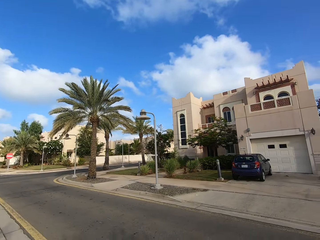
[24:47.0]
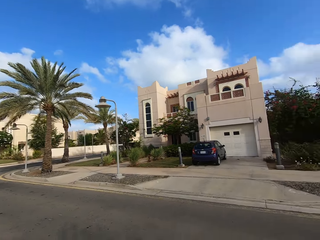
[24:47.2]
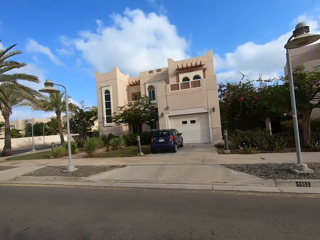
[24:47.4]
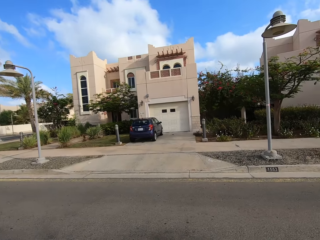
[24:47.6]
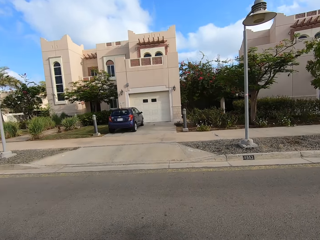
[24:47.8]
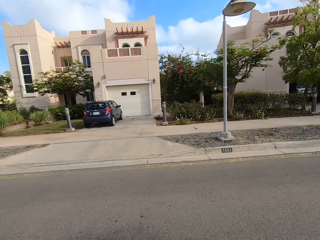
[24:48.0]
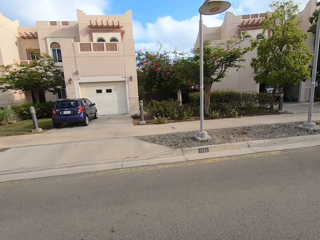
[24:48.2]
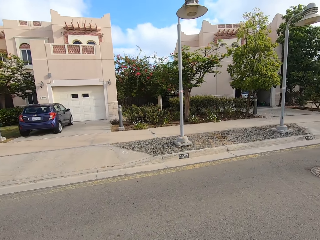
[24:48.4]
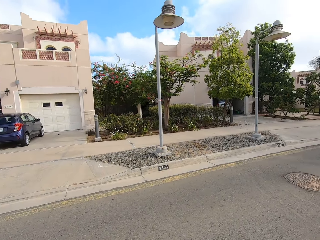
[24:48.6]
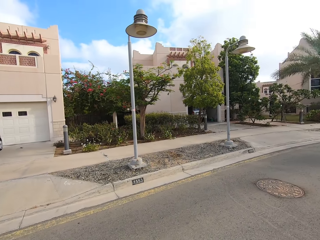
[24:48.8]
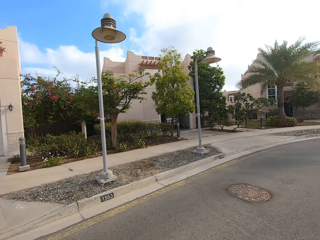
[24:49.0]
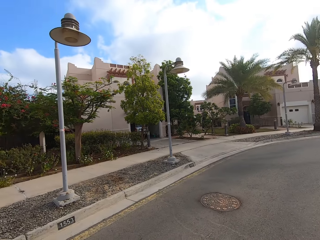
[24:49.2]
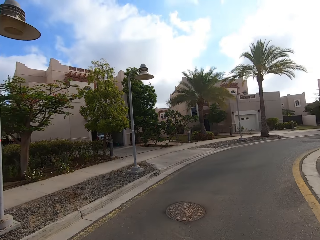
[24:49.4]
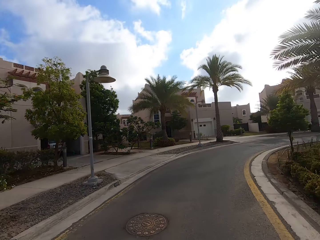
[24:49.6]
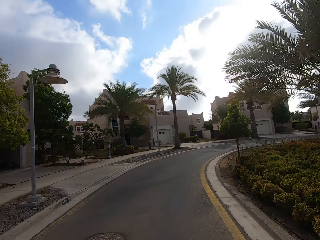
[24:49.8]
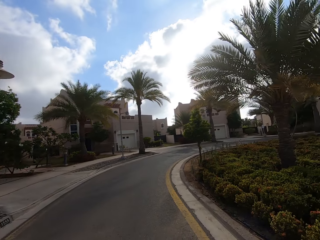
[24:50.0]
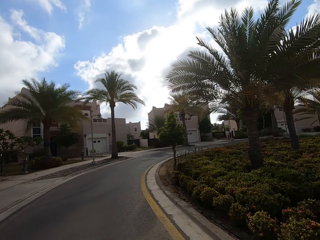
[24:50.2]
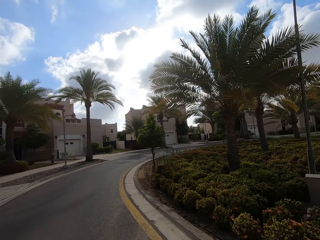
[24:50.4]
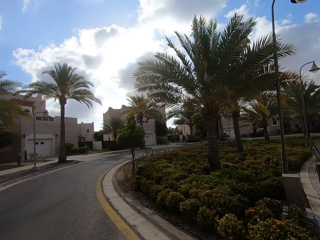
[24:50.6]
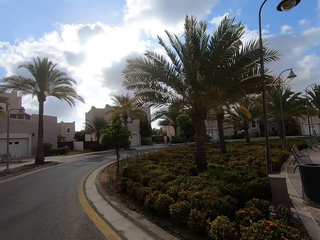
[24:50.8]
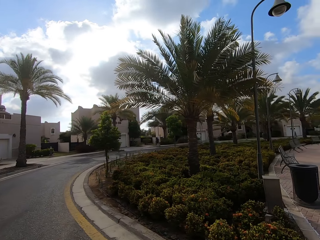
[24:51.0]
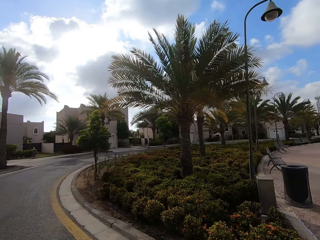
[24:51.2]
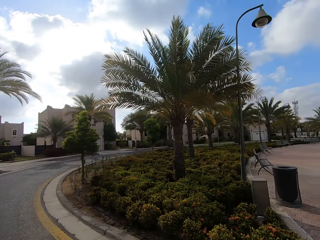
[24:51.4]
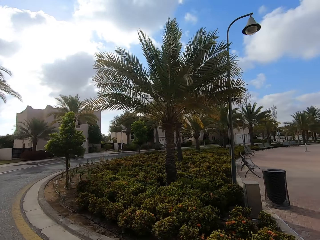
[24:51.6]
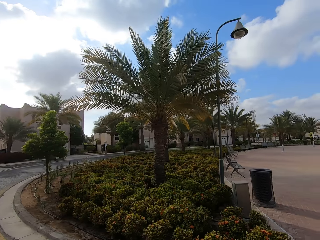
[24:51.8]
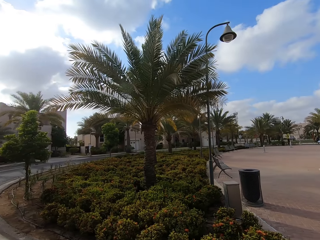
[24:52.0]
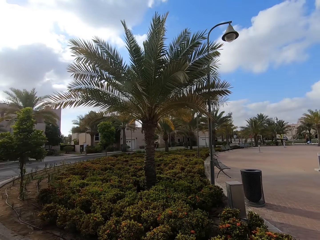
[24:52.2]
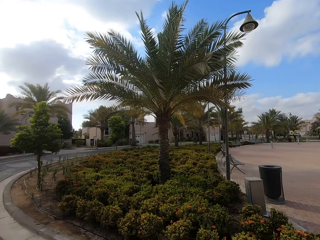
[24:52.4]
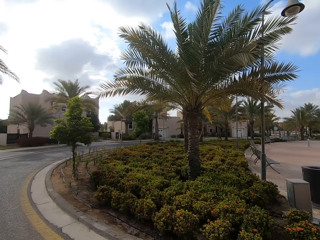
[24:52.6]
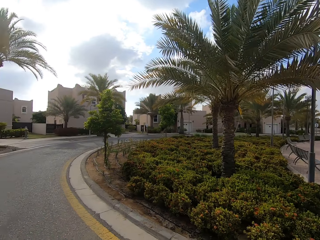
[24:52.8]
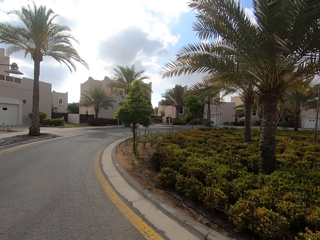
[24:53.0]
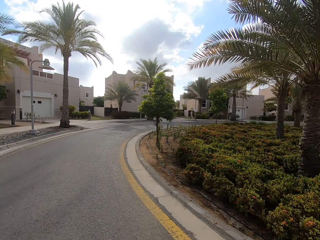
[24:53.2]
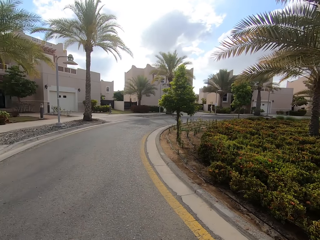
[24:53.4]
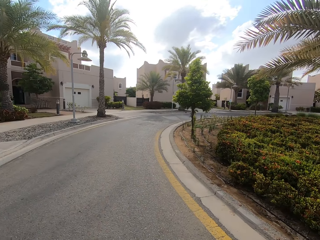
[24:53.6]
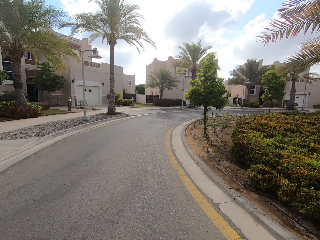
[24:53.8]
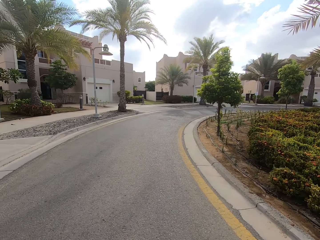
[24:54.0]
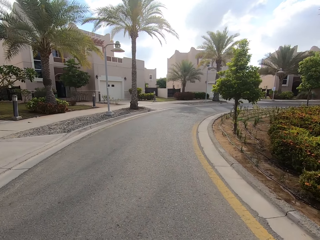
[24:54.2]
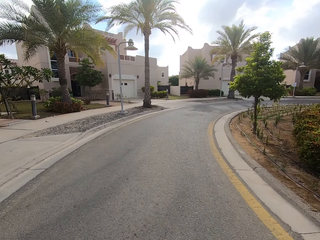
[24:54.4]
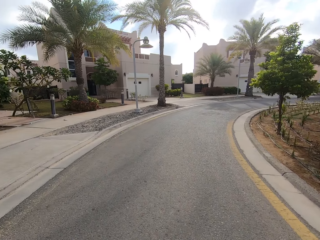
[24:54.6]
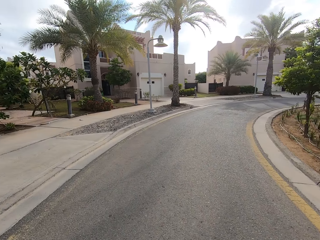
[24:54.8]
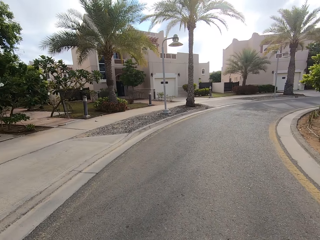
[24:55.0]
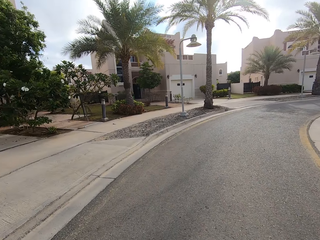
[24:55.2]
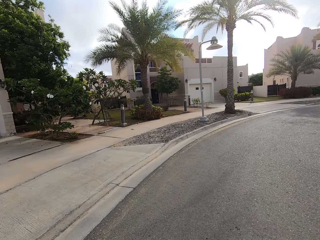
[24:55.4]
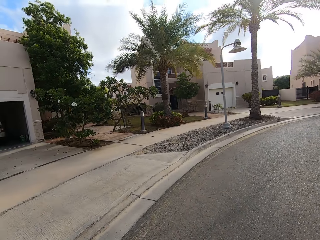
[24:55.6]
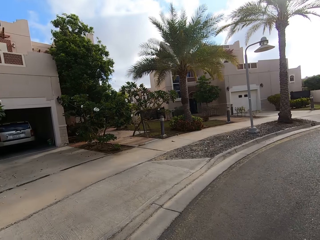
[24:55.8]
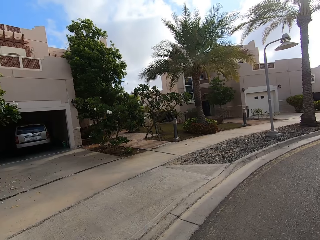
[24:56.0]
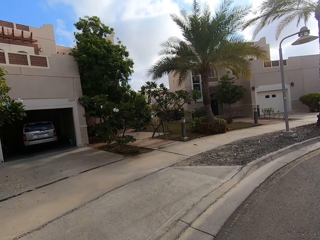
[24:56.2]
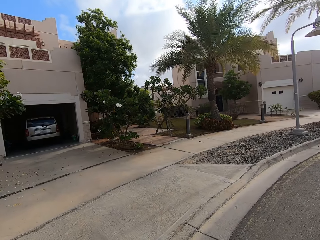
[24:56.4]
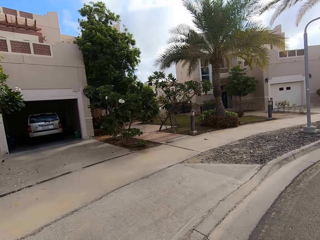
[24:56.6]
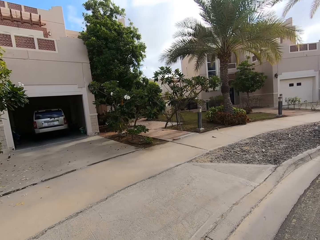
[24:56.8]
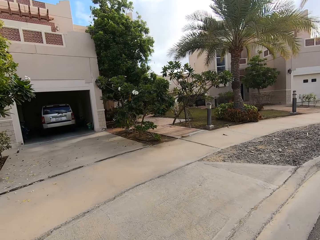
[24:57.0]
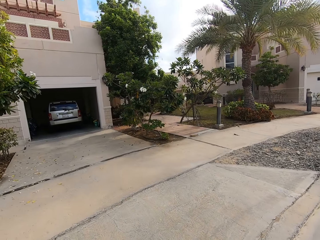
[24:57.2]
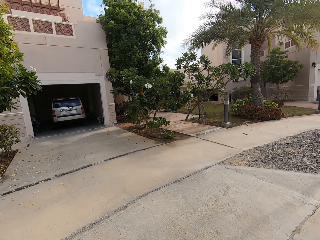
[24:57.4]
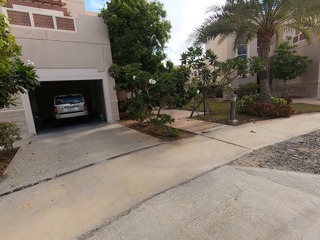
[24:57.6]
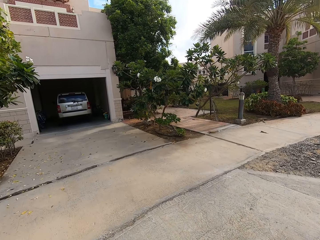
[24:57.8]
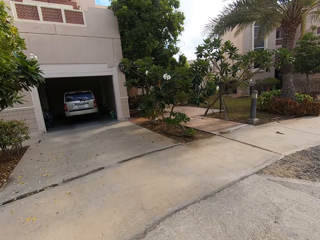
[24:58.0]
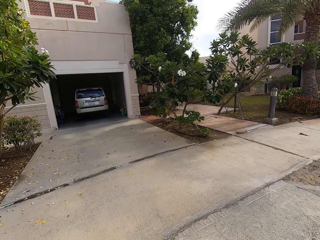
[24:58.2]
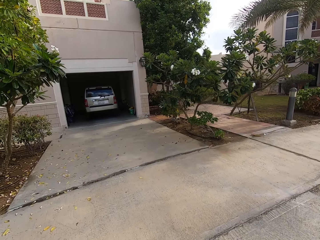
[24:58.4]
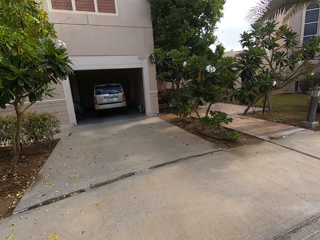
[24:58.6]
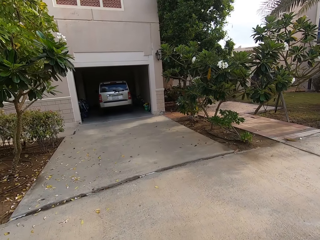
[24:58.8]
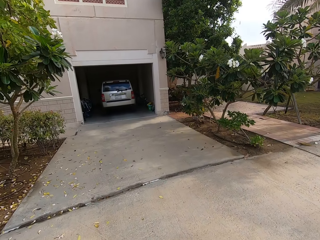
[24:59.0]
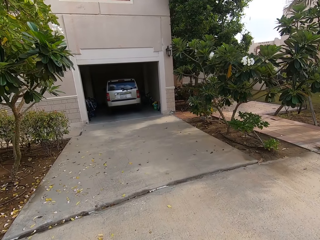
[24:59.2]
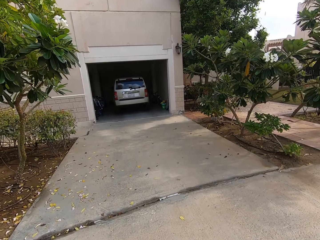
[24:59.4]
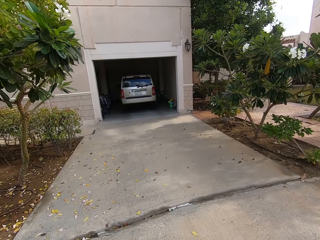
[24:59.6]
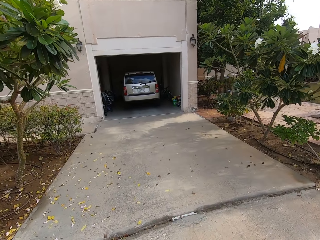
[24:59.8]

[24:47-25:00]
The camera wearer faces the left side of the road. They turn to the right side of the road. They look at the pavement. They walk along the road.
